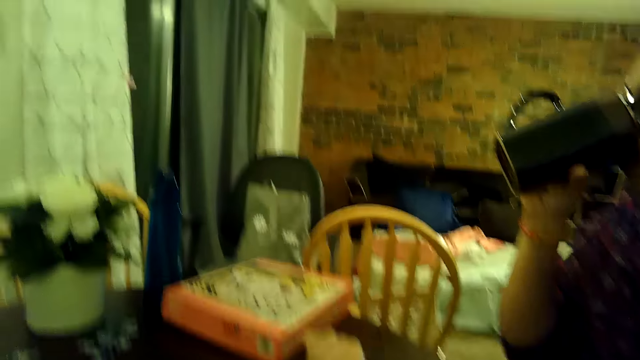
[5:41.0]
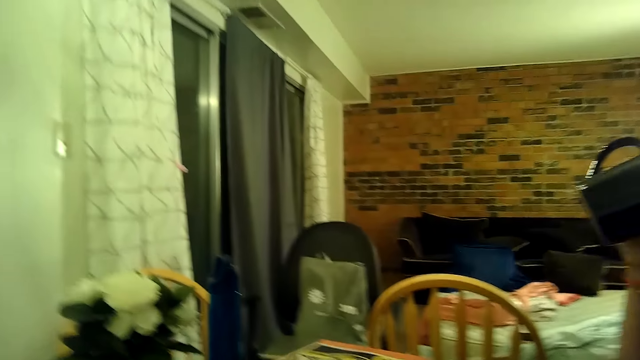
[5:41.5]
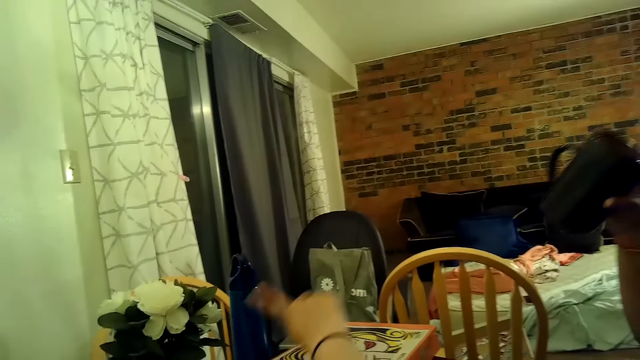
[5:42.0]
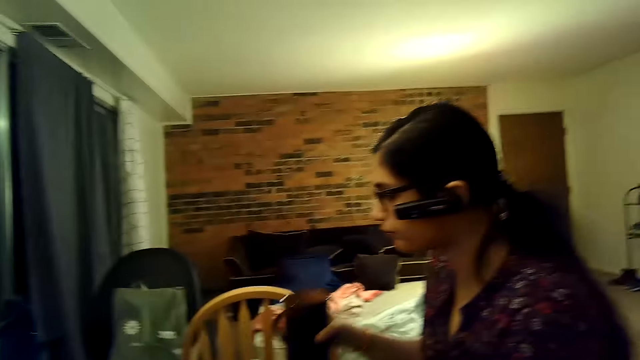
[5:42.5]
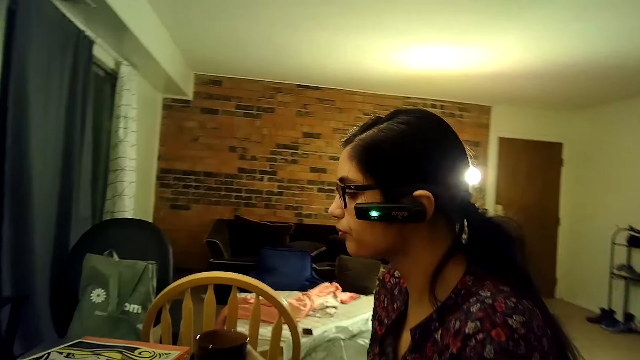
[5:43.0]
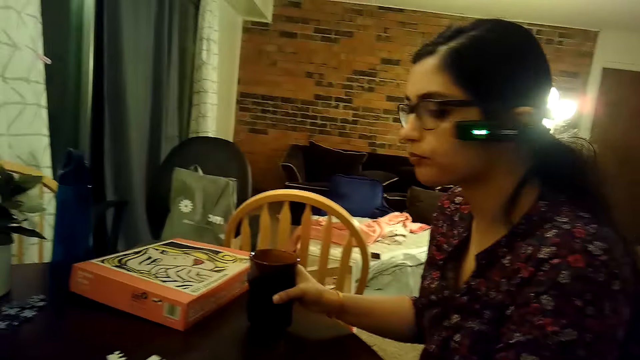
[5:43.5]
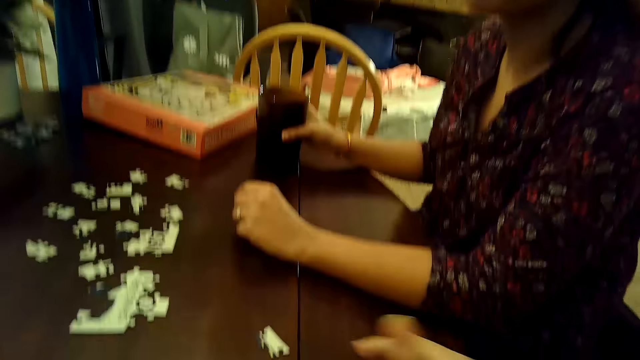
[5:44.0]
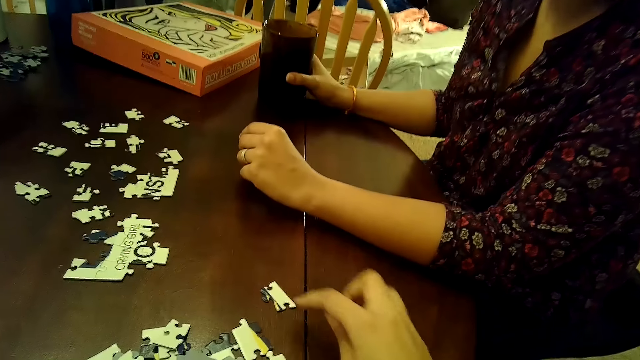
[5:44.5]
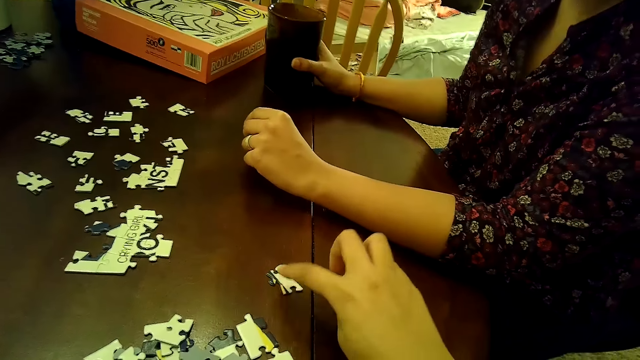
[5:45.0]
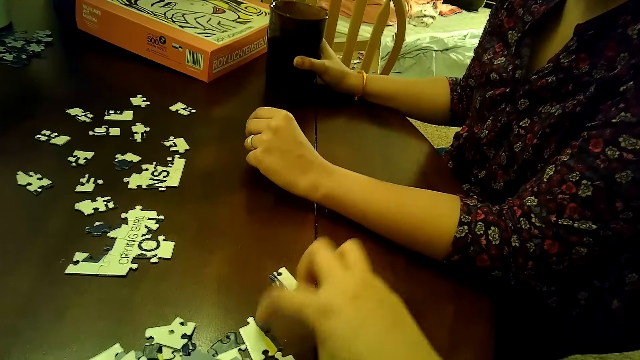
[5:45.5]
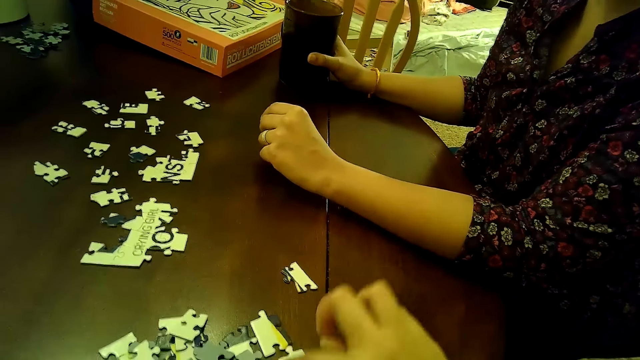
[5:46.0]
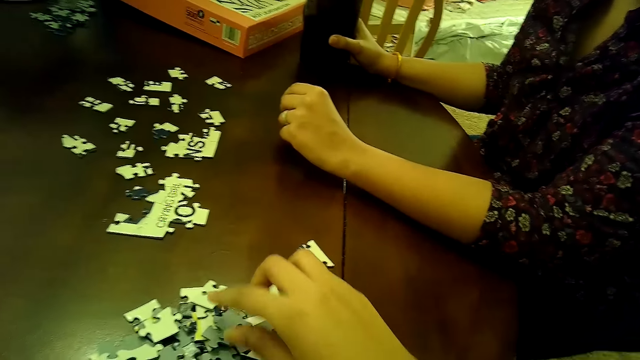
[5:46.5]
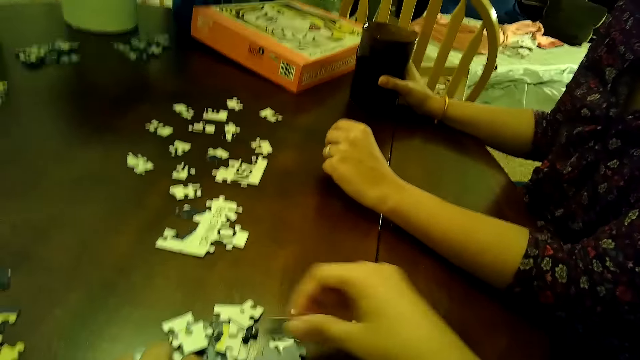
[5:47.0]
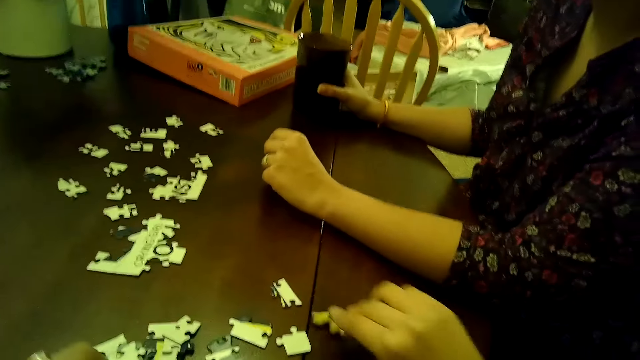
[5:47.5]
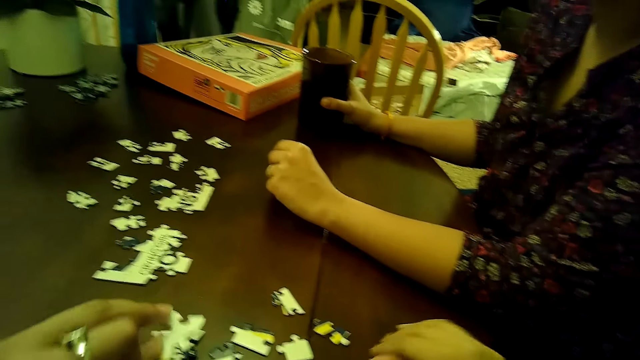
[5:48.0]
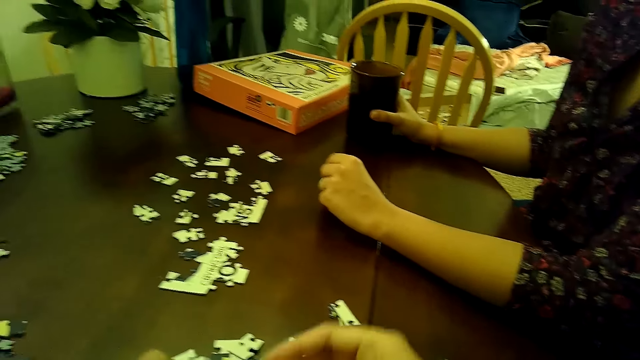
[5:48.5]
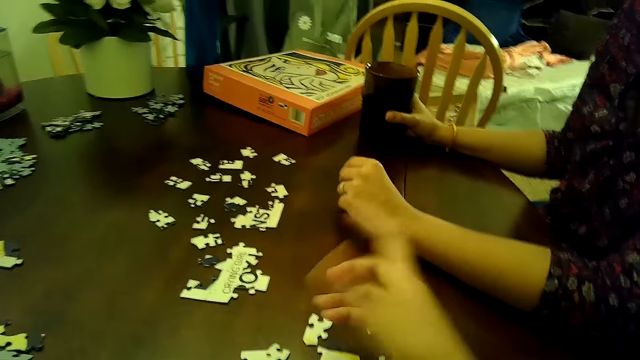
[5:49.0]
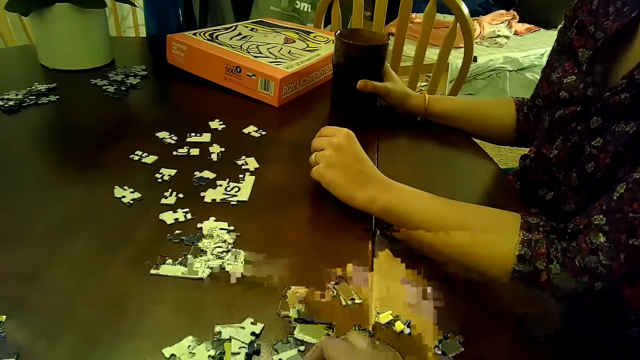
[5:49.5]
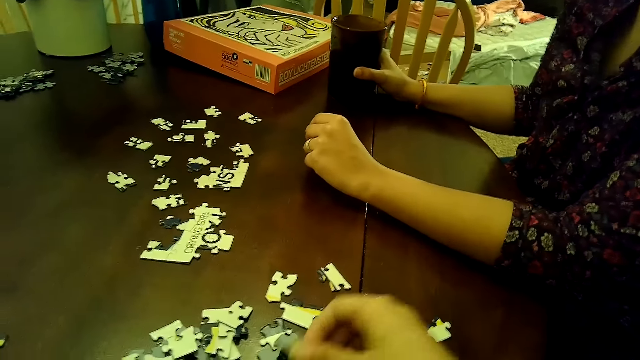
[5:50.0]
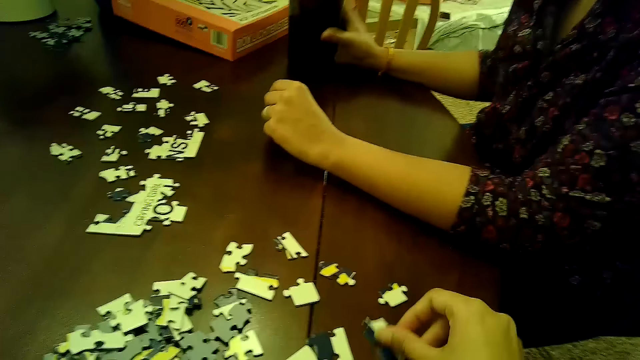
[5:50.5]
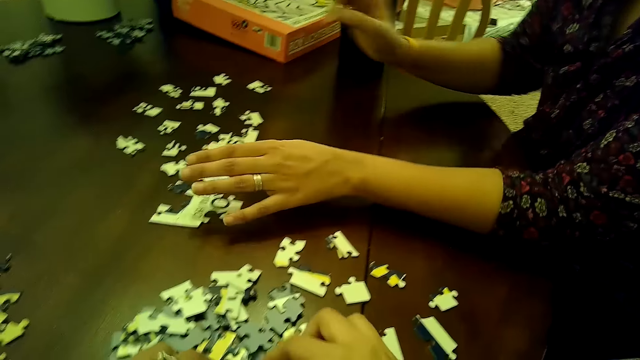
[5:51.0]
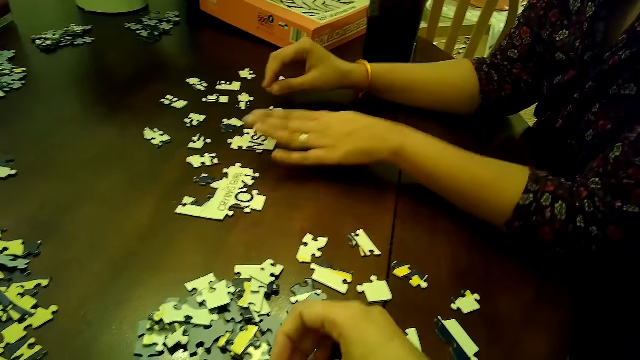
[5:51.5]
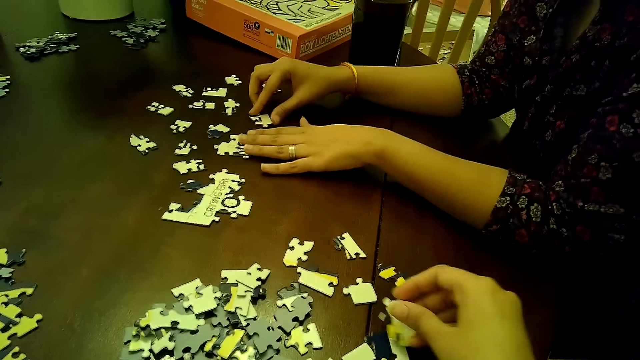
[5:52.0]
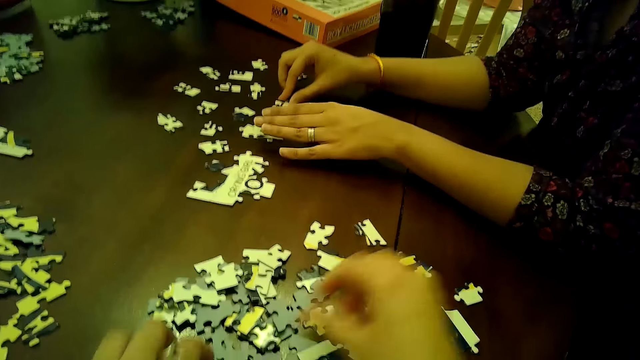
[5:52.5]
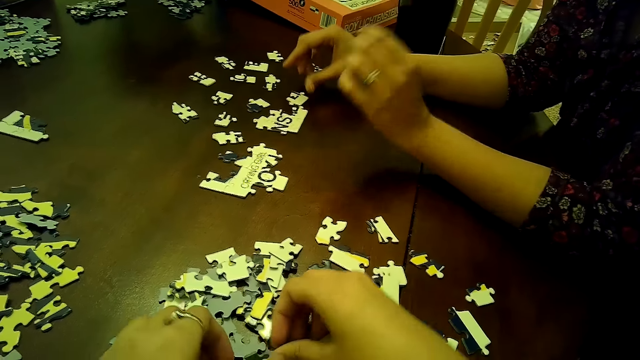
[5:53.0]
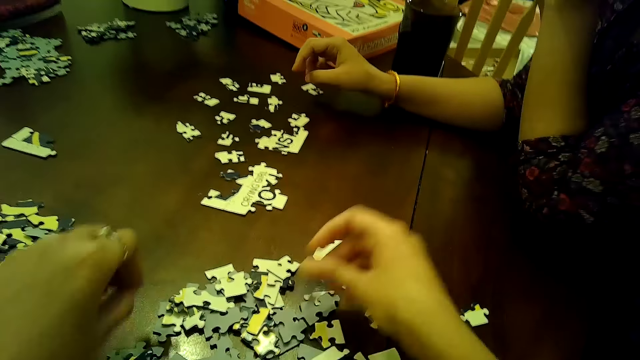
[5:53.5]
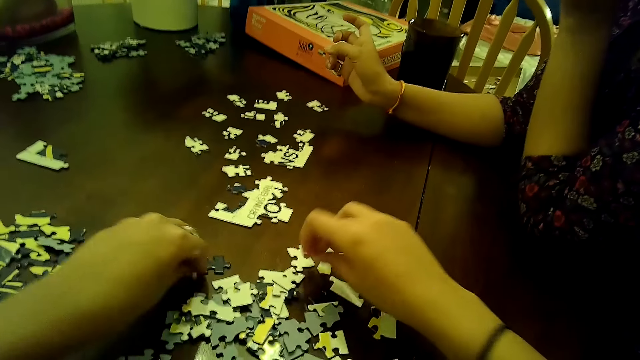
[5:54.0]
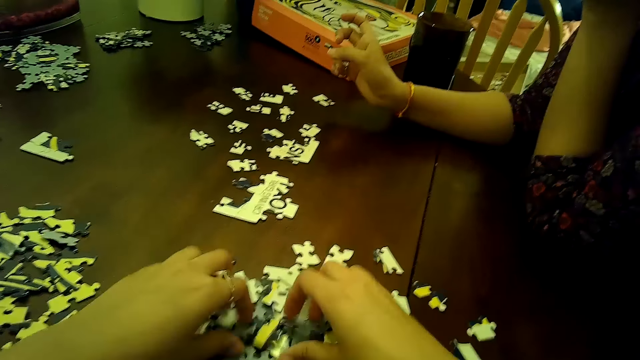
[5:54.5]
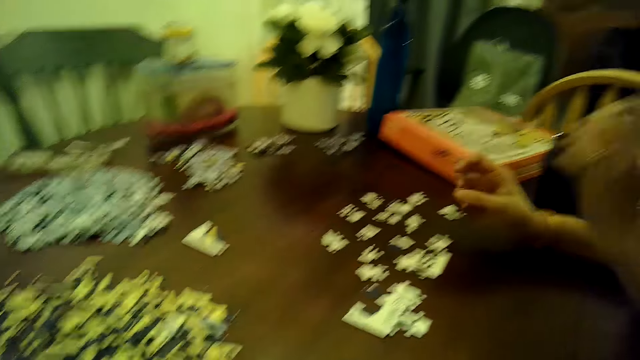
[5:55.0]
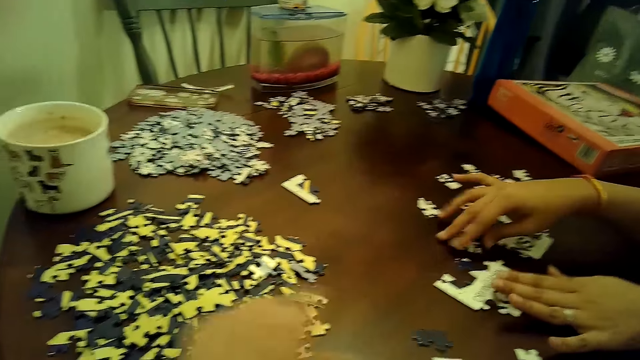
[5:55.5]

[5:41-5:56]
A woman puts the cup of tea on the table with her right hand. The camera wearer talks to the woman. She moves a puzzle piece on the table with her right hand. She talks to the woman and touches a jigsaw piece on the table. She moves some puzzle pieces on the table with her right hand. She arranges some puzzle pieces on the puzzle pile with both hands. She talks to the woman and picks the jigsaw piece from the table. The woman talks to the camera wearer. The camera wearer puts the jigsaw piece on the table. She talks to the woman. She picks the jigsaw piece from the table. She talks to the woman and puts the jigsaw piece on the table. She picks the jigsaw piece from the table. She talks to the woman and puts the jigsaw piece on the table. The woman adjusts some puzzle pieces on the table with both hands. The camera wearer talks to the woman and picks the jigsaw piece from the table. The woman talks to the camera wearer and touches the jigsaw pieces on the table. The camera wearer puts the jigsaw piece on the table. The woman talks to the camera wearer. The camera wearer picks the jigsaw pieces from the table and puts the jigsaw pieces on the table. She talks to the woman and looks around.

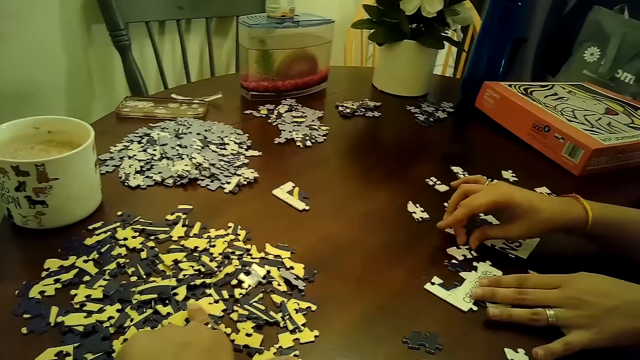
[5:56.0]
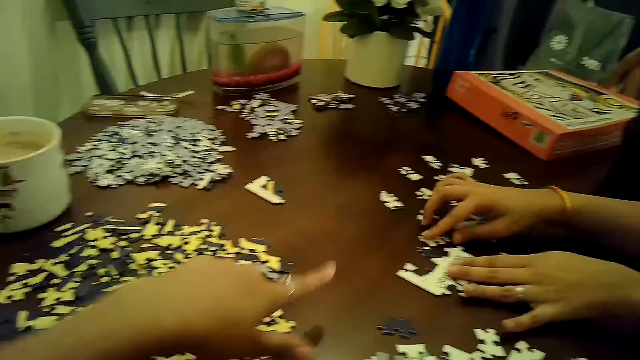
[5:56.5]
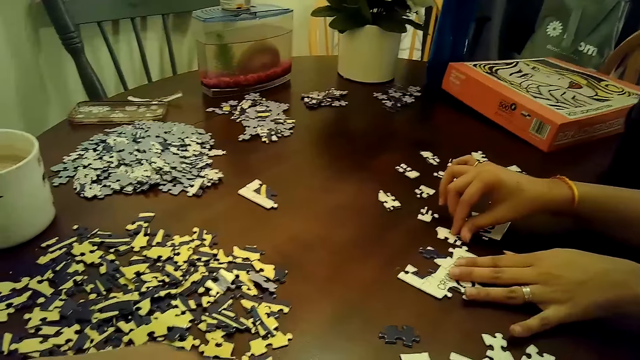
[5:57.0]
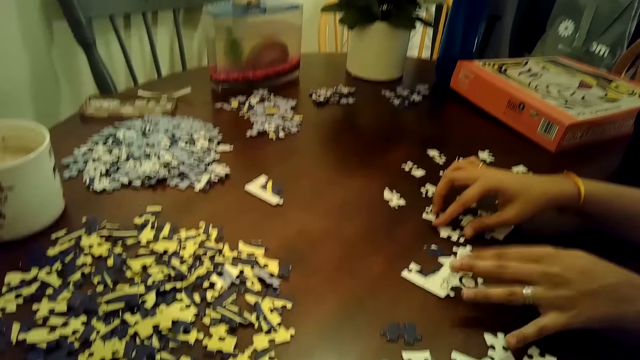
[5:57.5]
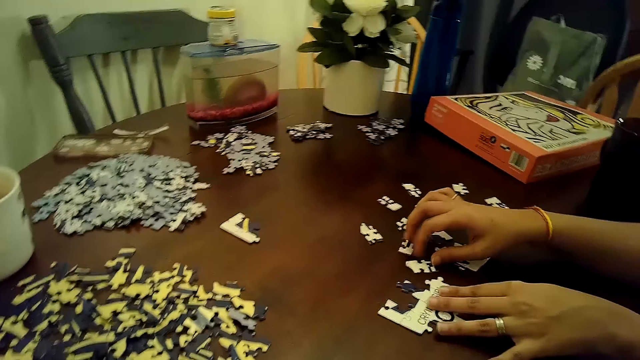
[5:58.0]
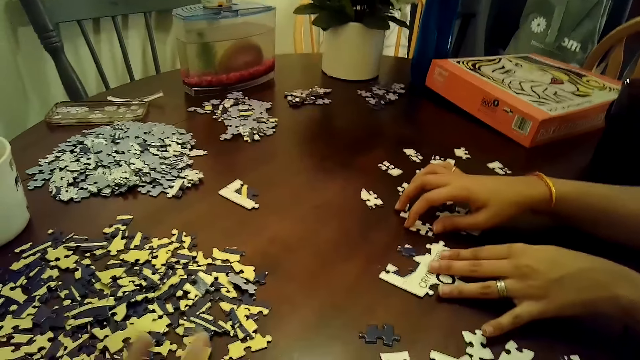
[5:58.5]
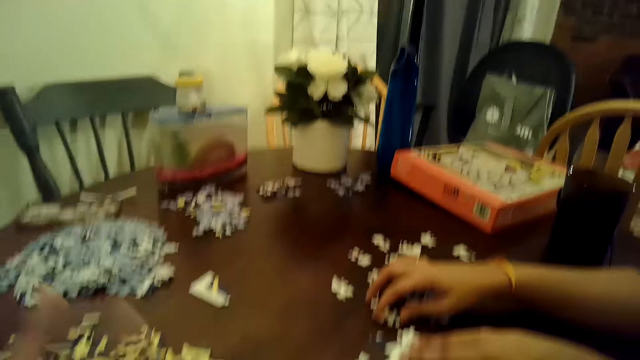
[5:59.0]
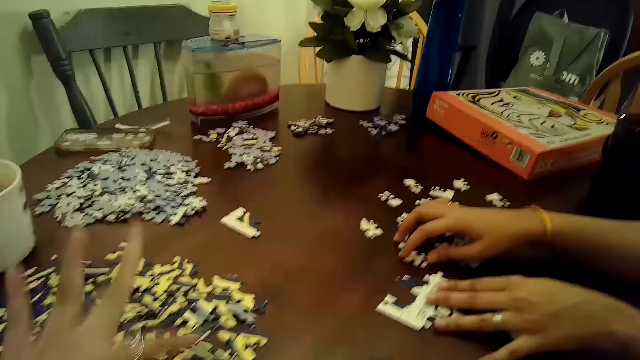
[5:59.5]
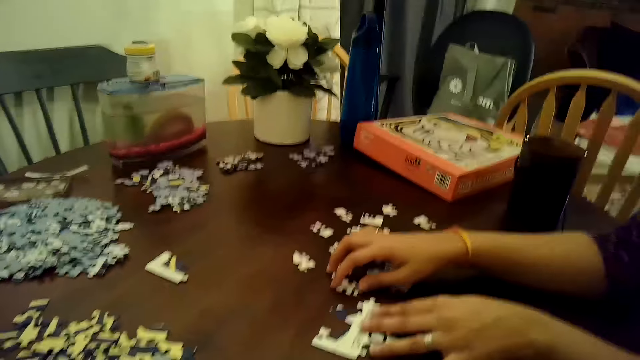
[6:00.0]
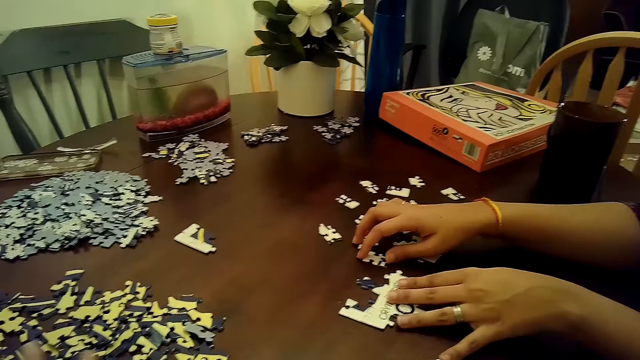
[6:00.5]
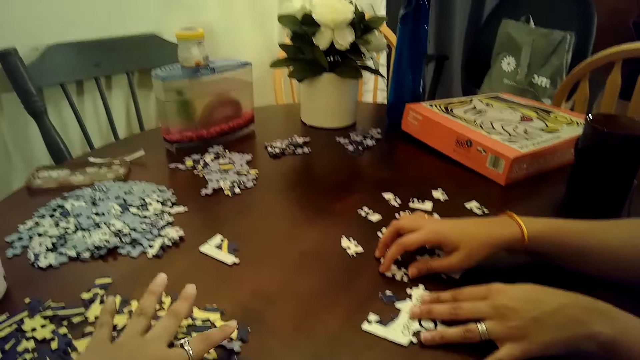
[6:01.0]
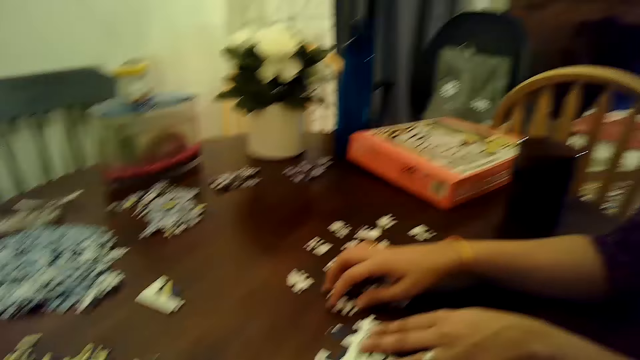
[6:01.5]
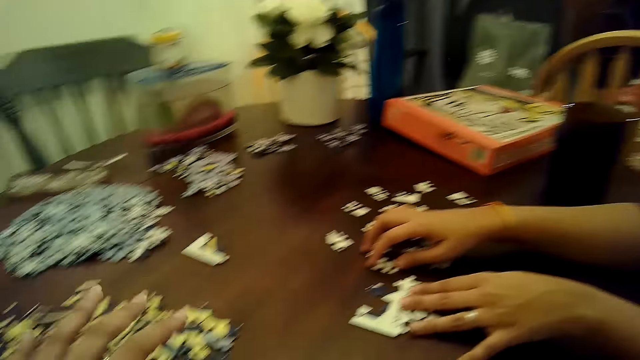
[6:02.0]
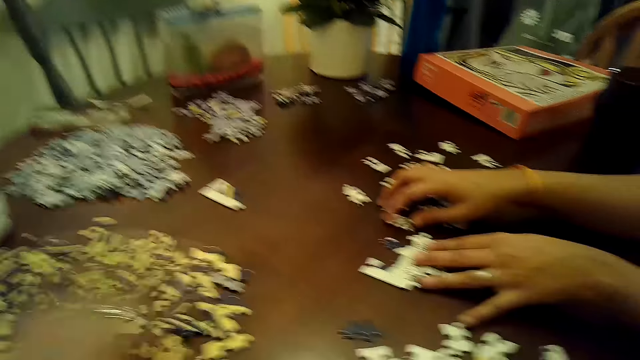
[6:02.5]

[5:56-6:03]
The camera wearer talks to a woman and points at the jigsaw piece on the table. The woman touches the jigsaw pieces on the table.
